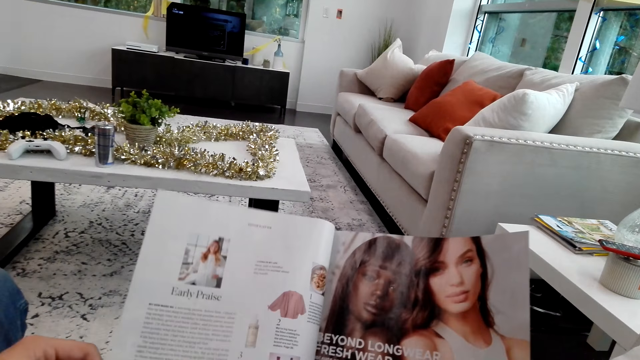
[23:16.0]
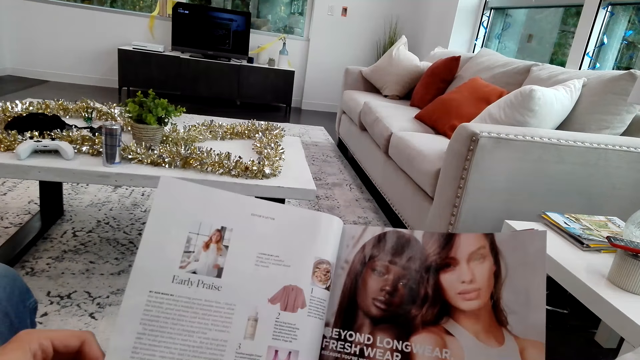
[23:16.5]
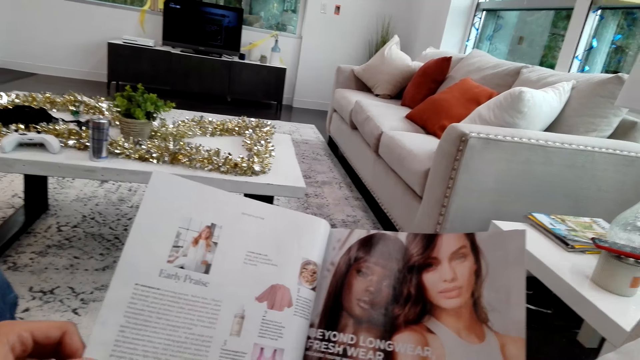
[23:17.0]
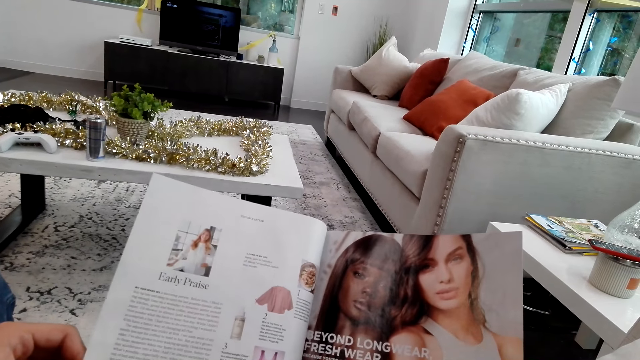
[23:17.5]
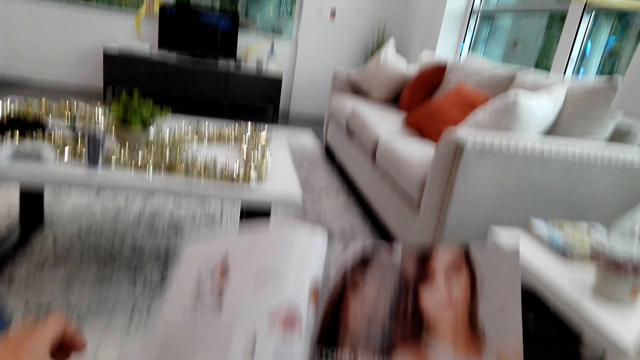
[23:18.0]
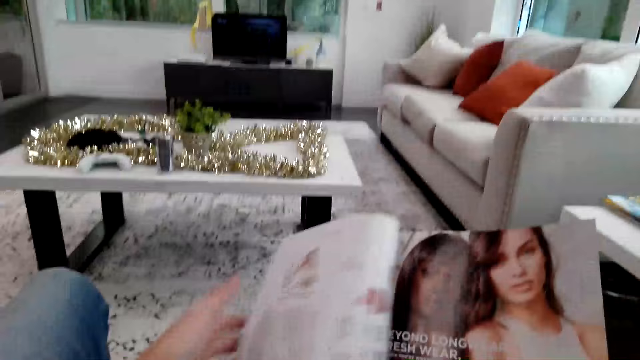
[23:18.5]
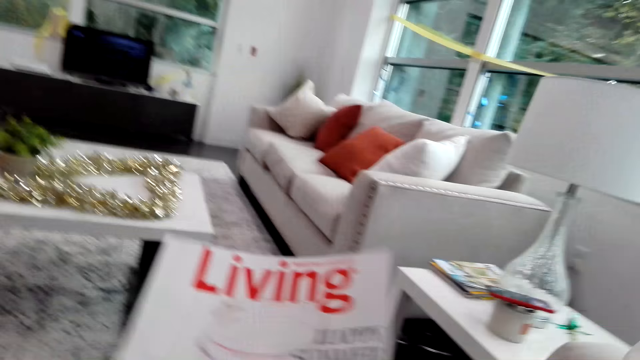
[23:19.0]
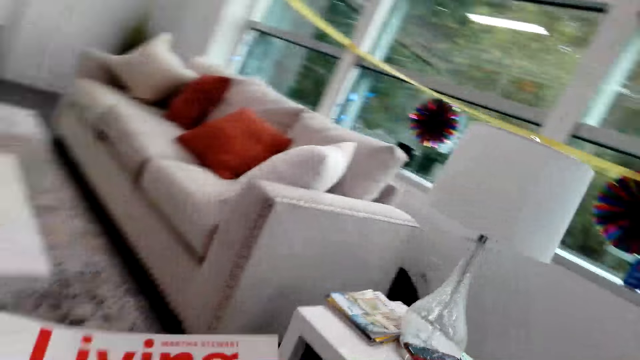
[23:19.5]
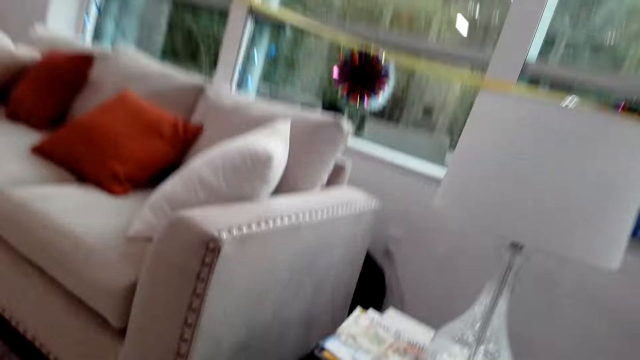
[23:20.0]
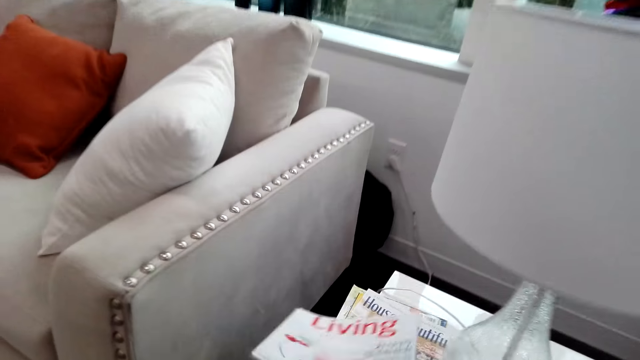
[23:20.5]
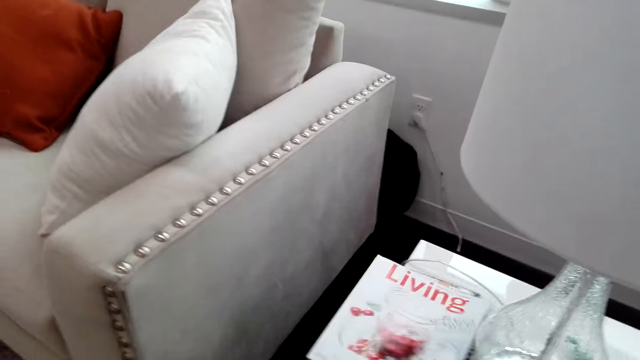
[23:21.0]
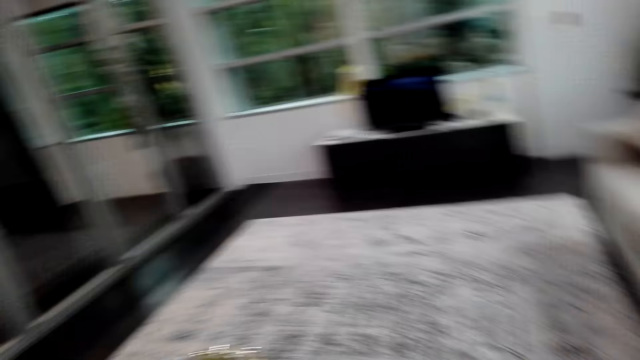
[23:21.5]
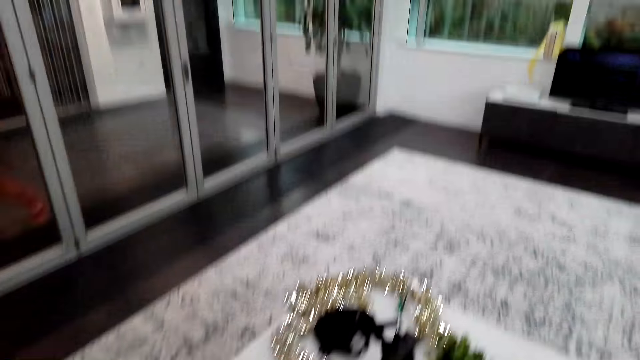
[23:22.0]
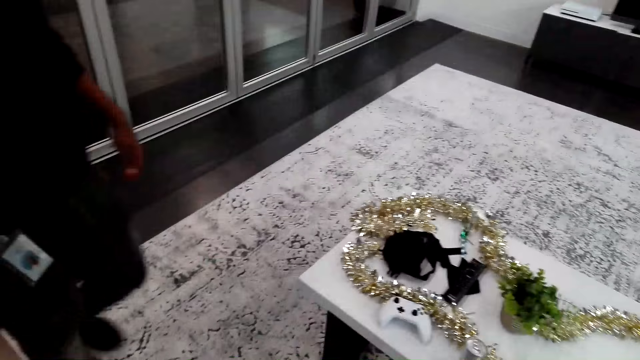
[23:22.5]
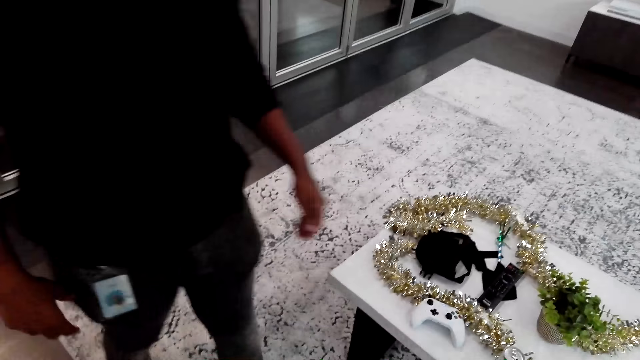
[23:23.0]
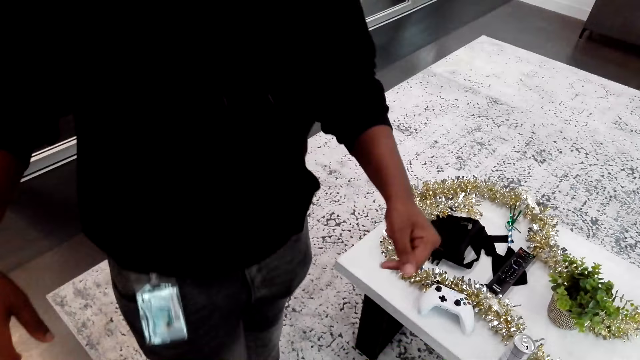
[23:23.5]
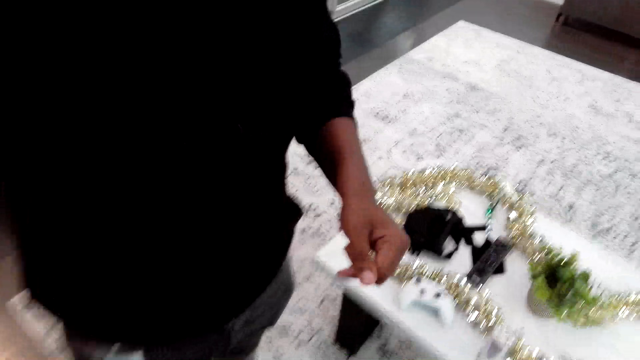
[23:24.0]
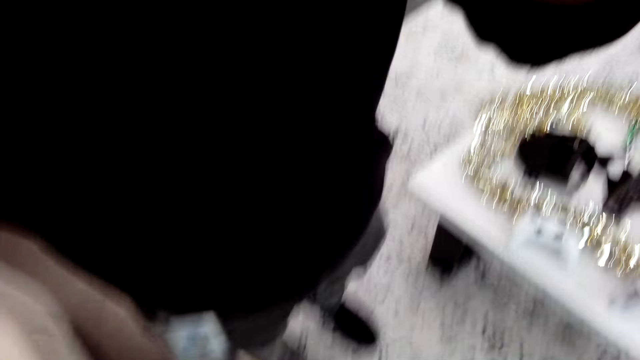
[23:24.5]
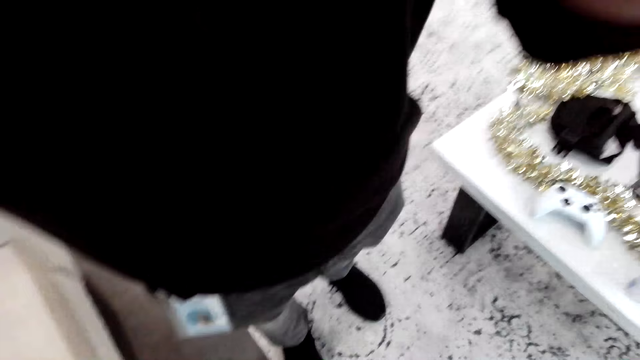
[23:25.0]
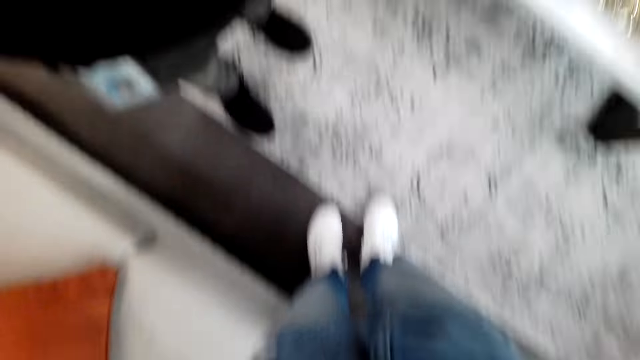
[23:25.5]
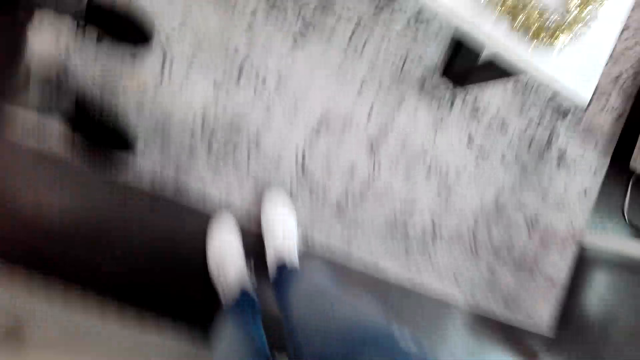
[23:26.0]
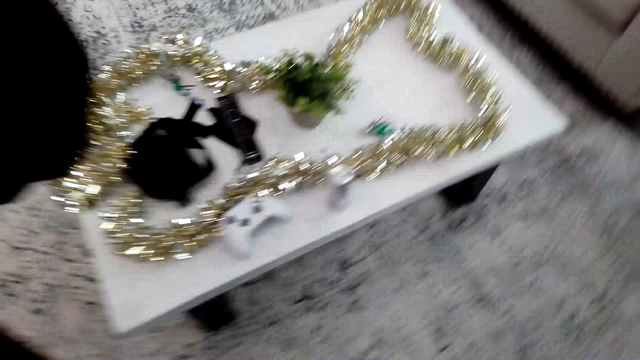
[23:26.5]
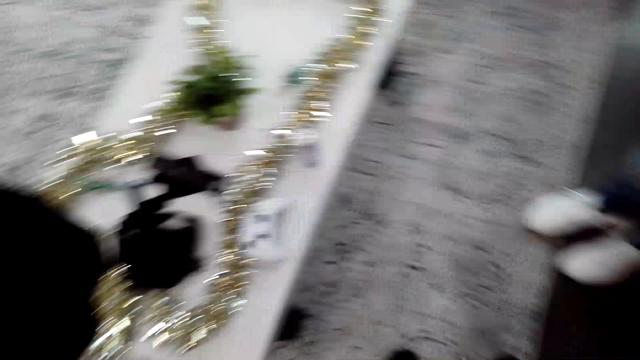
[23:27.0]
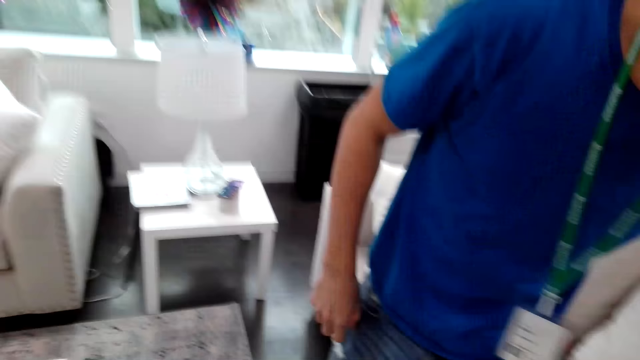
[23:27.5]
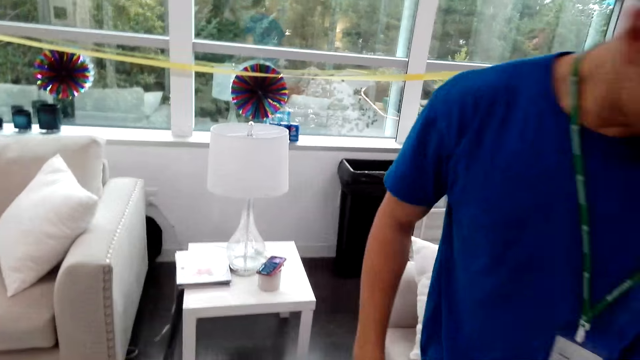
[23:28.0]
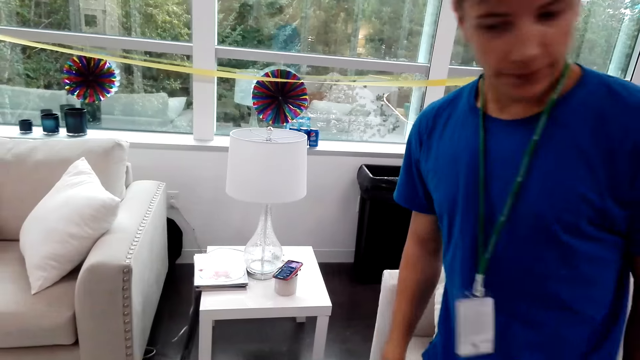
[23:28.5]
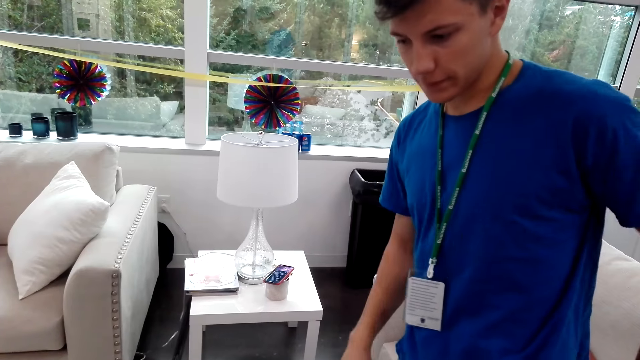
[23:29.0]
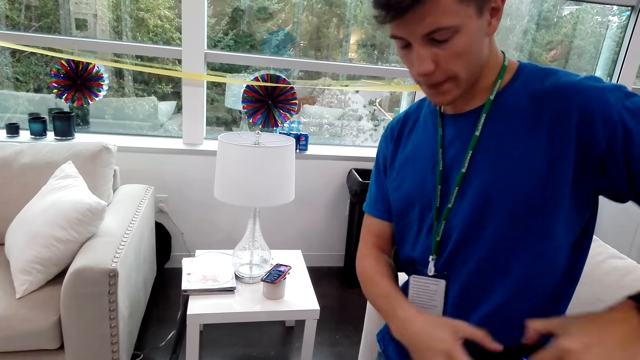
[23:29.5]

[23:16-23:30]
The camera wearer closes the magazine. They walk around the house towards the table. They put the magazine on the table. A man walks around the house. The camera wearer converses with the man. They walk around the house. They converse with another man. The other man stares around the house.
